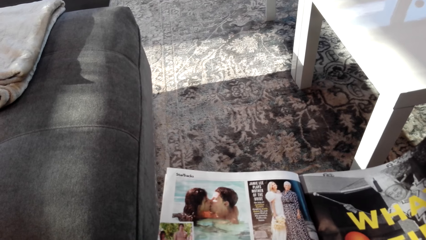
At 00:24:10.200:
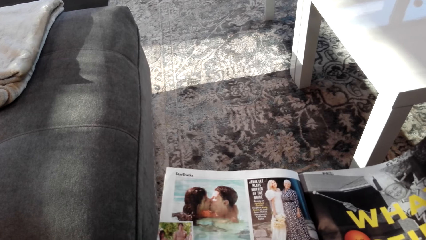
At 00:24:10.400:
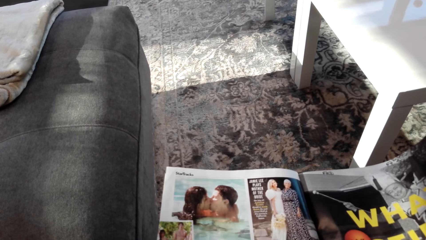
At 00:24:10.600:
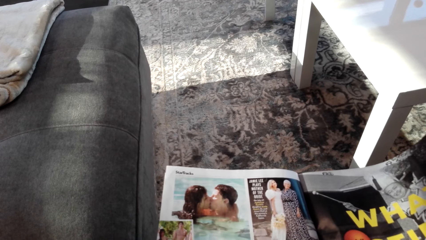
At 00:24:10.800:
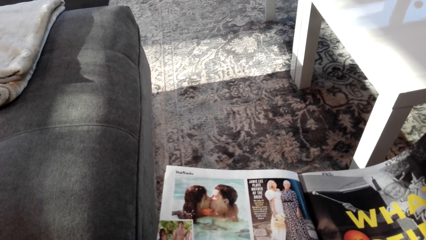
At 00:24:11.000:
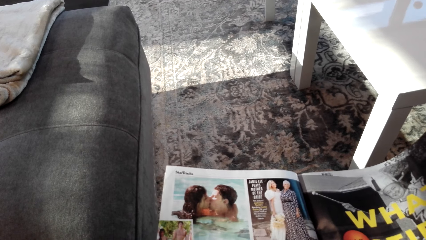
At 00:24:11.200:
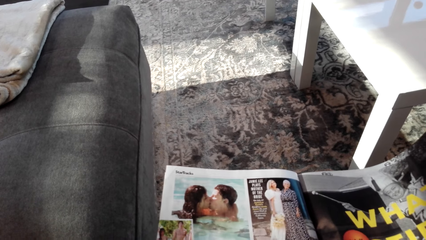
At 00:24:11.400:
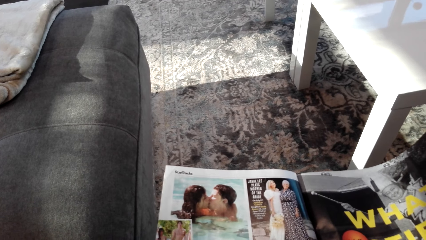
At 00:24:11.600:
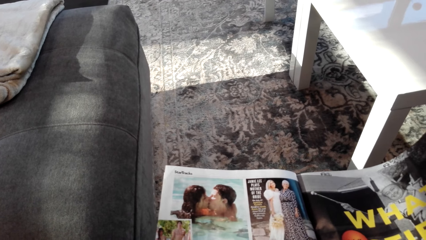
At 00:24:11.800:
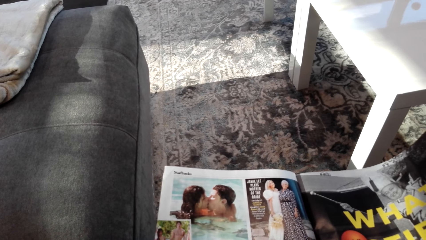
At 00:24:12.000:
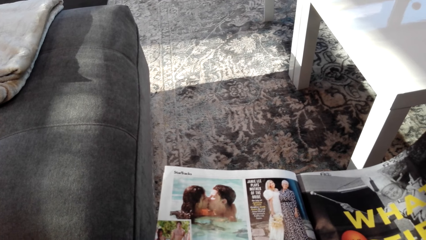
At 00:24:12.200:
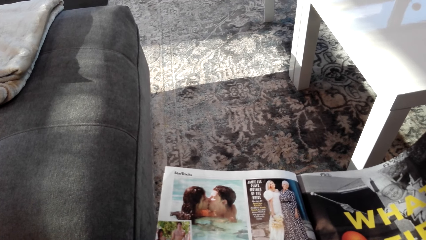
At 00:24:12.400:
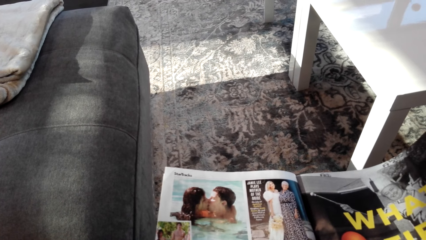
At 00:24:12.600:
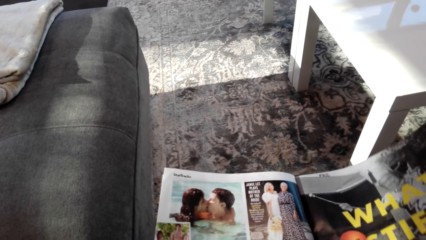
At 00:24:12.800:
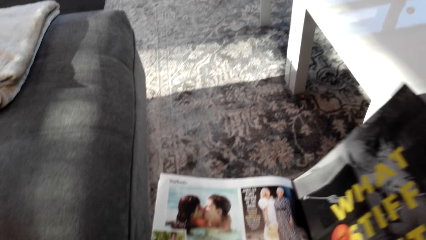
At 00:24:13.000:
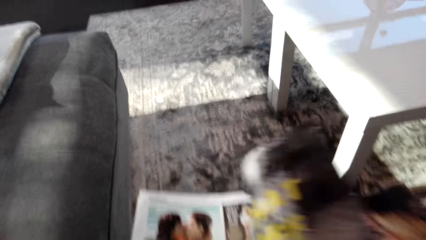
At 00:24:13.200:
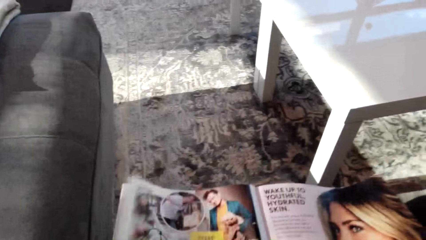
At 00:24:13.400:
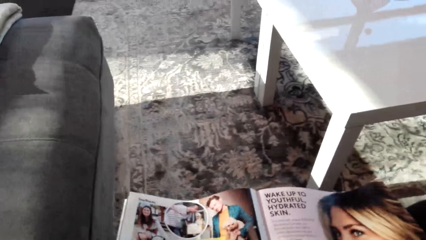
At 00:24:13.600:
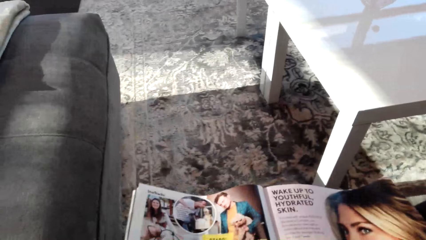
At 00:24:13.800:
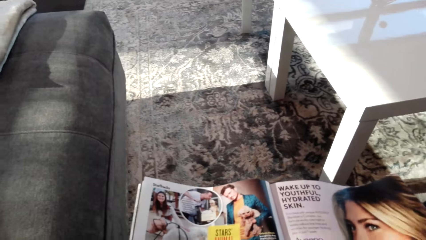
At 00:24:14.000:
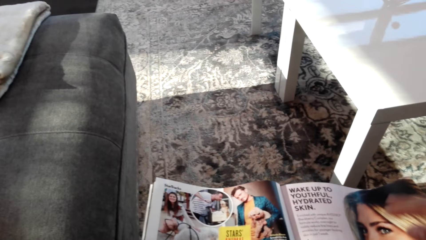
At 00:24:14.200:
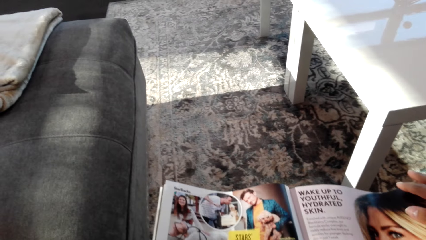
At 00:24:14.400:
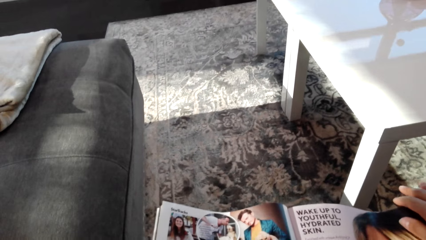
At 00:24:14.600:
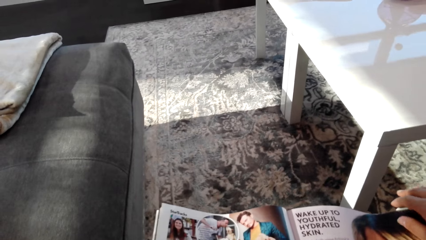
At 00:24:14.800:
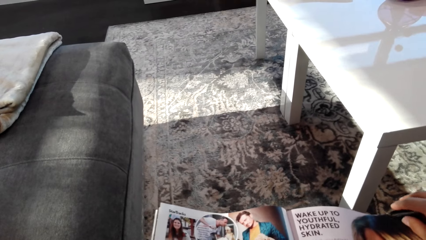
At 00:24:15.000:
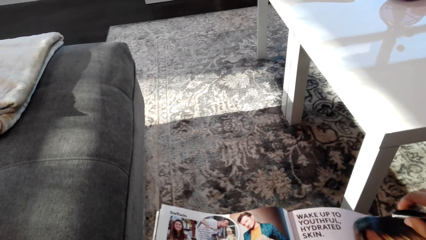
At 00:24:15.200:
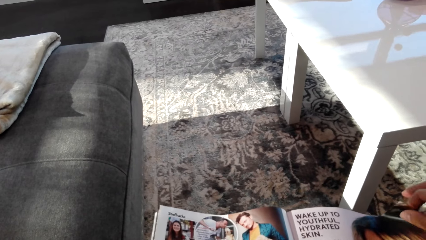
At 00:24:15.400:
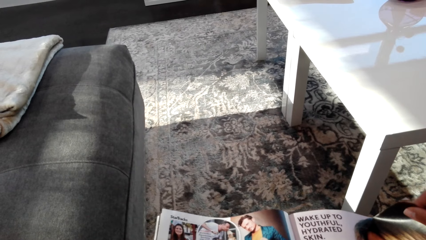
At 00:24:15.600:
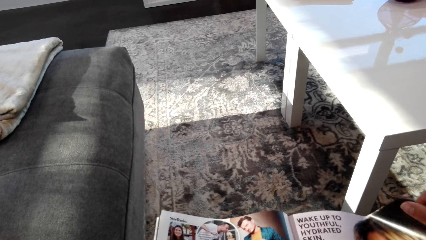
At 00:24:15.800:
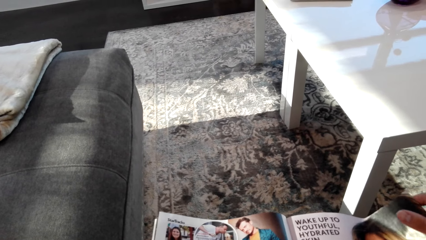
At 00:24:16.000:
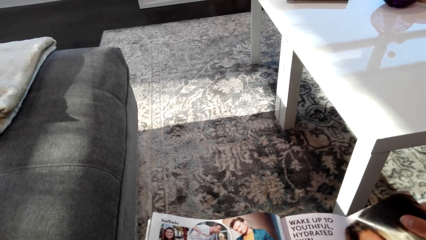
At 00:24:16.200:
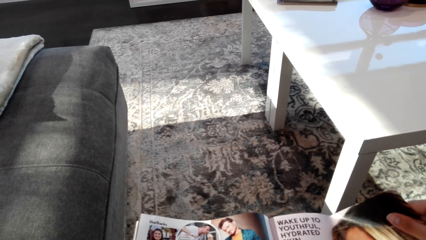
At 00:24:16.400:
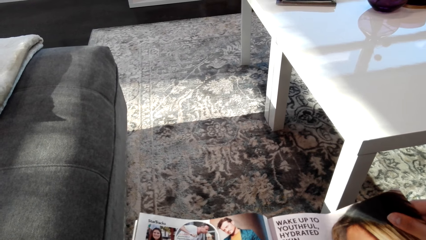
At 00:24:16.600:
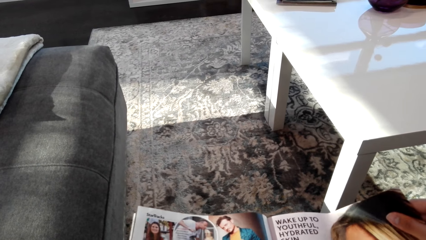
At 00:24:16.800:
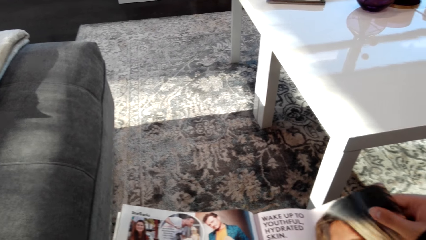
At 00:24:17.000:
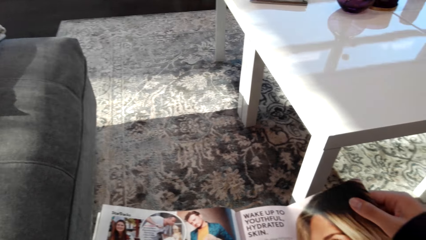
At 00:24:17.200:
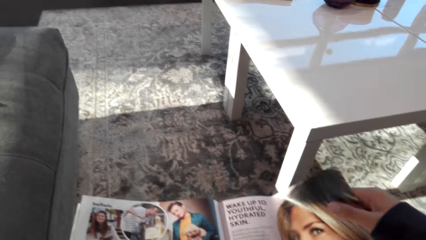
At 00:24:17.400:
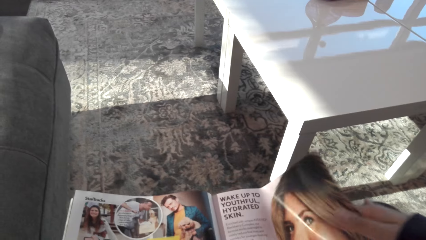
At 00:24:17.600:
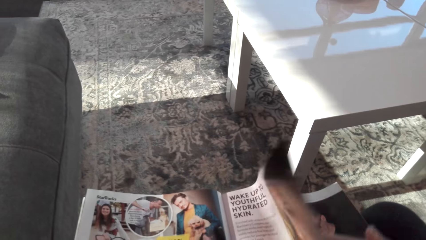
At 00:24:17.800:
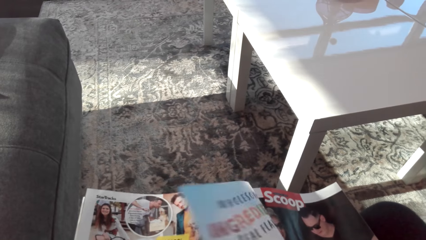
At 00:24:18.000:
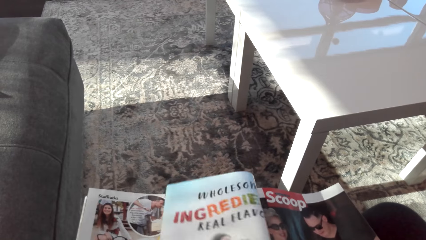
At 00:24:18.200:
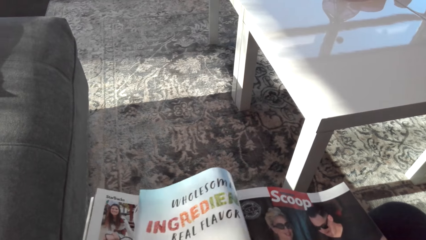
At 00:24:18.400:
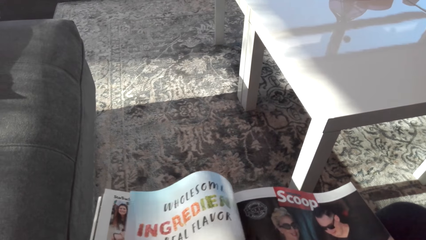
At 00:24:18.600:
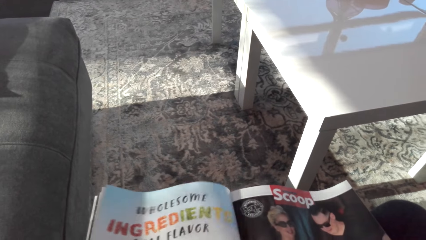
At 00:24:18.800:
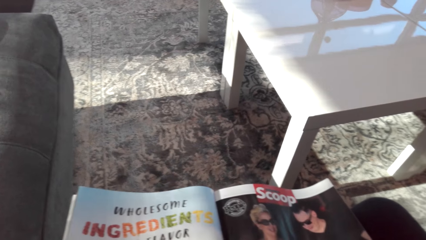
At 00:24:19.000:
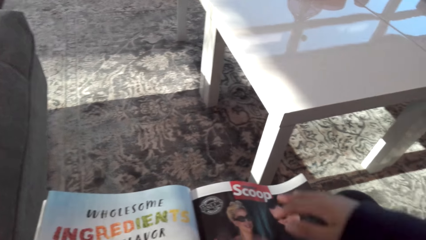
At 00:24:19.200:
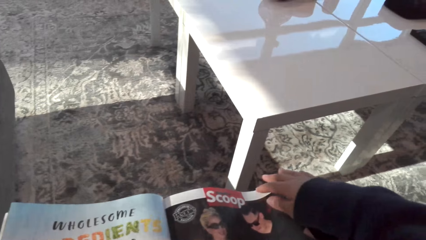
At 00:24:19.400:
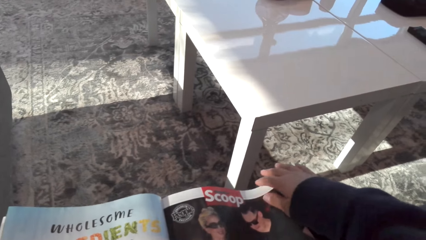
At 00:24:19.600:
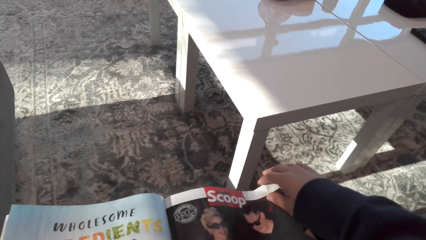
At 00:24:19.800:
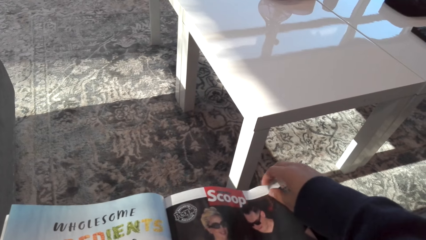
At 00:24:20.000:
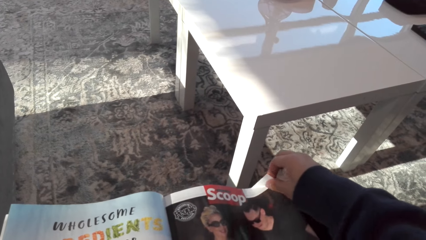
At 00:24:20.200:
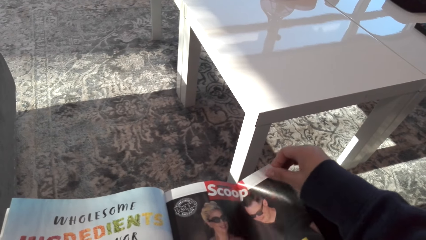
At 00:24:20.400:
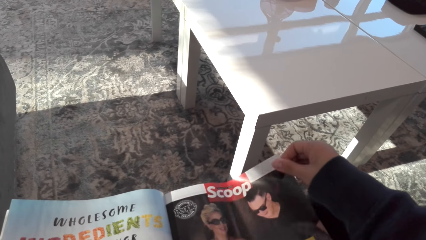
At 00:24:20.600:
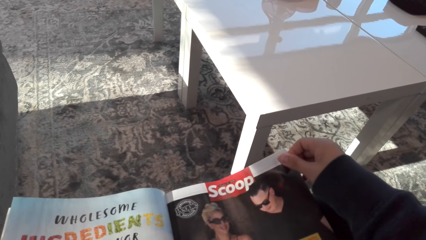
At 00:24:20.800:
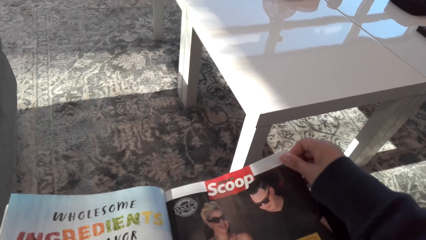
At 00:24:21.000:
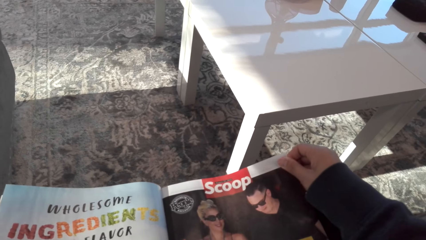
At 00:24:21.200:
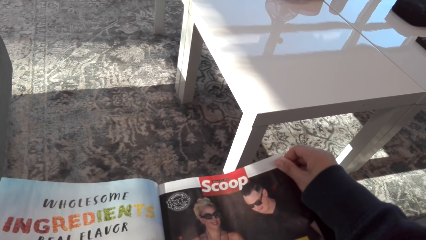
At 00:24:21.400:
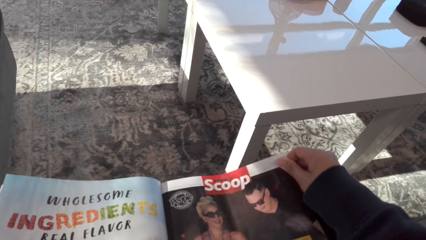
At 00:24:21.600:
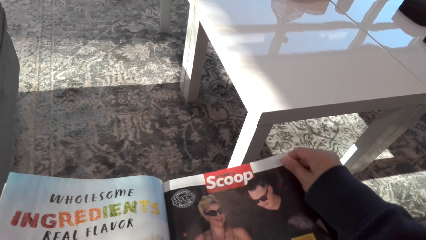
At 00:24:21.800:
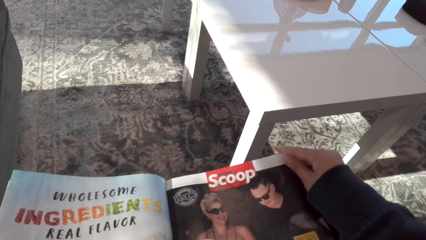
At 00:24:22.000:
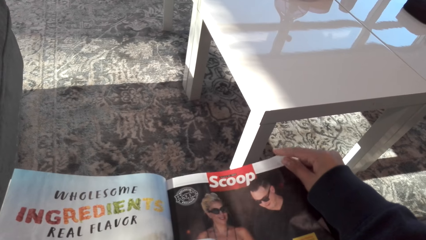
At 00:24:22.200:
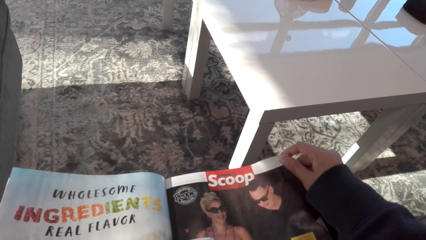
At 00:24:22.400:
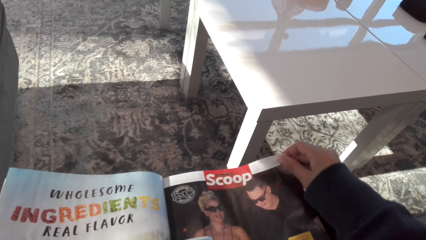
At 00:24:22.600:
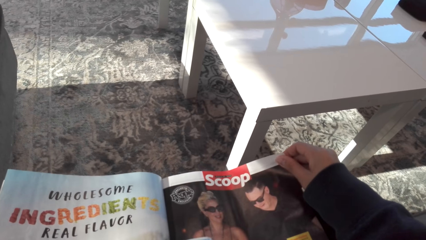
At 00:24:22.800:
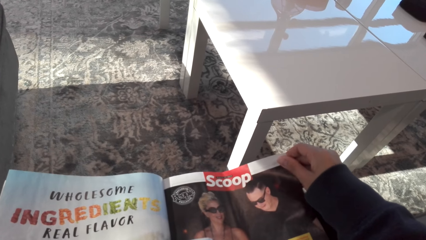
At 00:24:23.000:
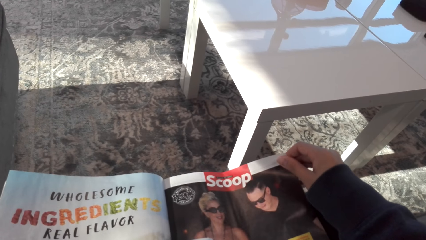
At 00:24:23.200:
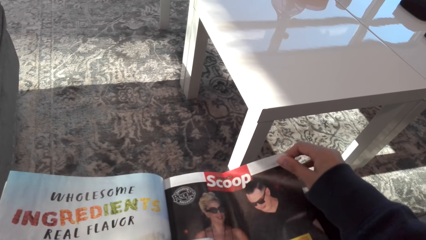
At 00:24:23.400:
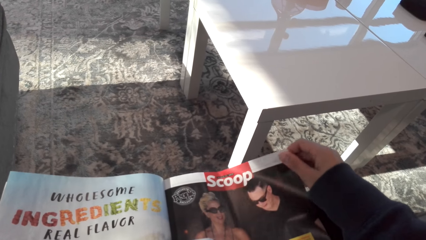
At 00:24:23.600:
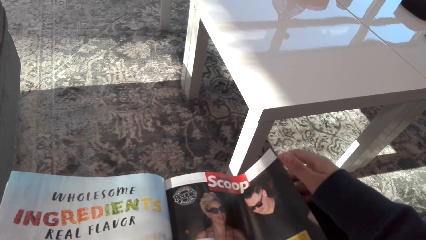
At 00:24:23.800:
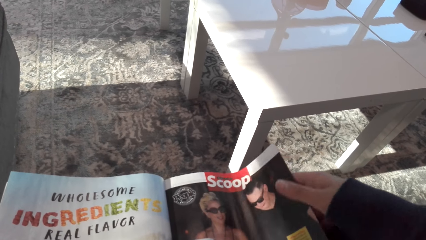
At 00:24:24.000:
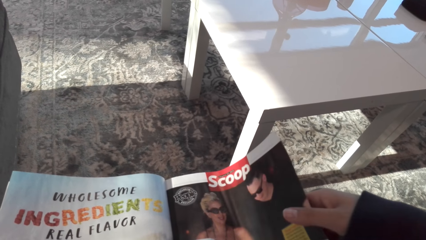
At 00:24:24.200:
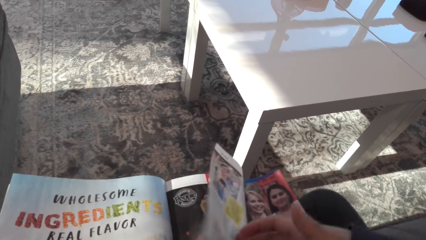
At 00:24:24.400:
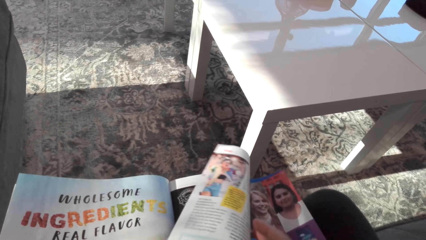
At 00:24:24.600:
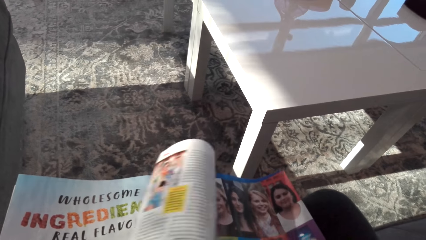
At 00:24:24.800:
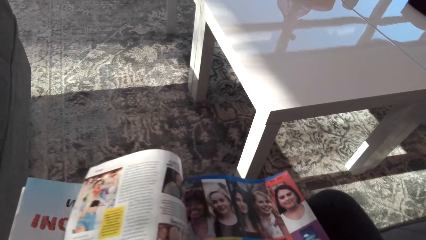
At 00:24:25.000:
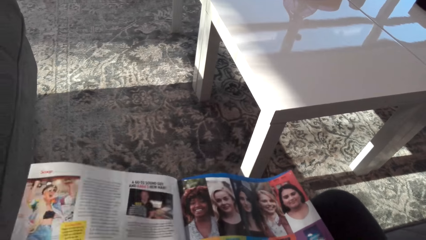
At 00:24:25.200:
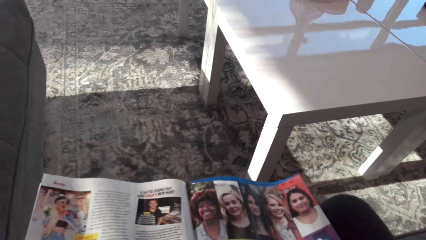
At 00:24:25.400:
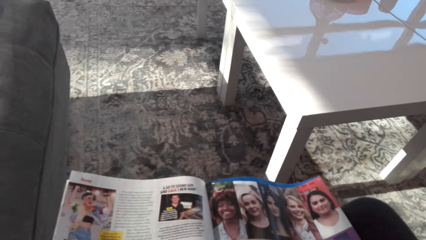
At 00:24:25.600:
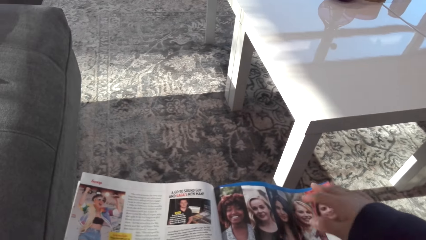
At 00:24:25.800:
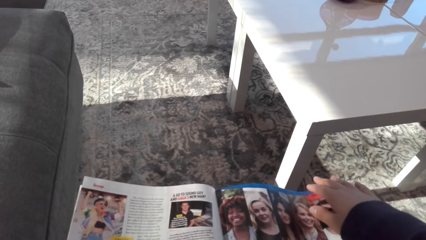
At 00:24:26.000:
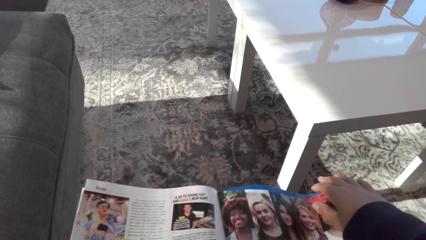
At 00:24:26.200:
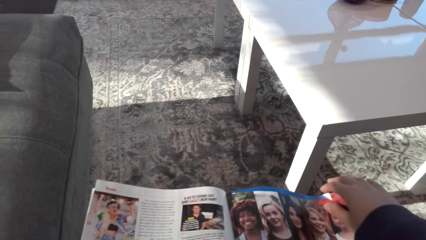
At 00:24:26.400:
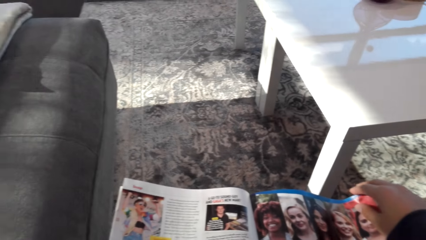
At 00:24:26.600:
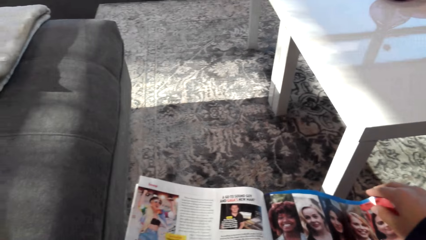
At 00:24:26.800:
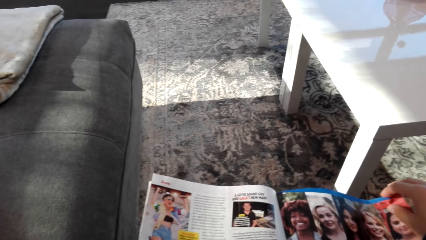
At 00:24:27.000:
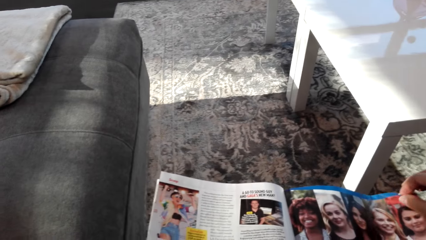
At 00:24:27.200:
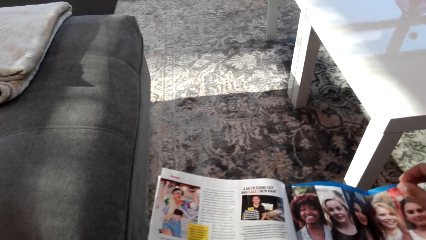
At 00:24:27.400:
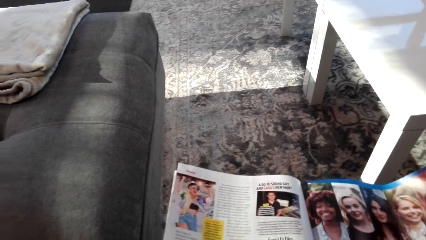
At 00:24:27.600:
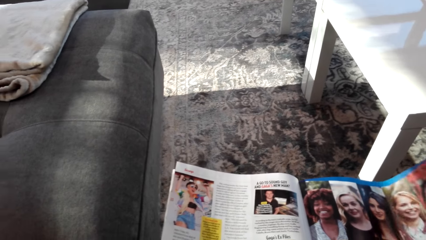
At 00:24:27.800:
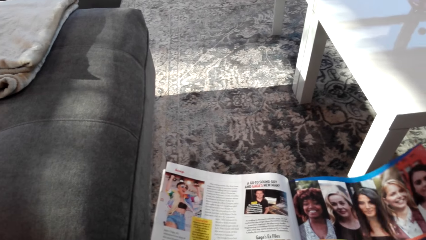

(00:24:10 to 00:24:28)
The camera wearer opens the magazine. They look at the magazine. They open the magazine. They look at the magazine. They open the magazine. They look at the magazine.
